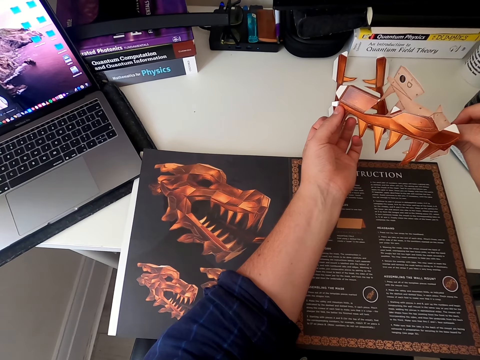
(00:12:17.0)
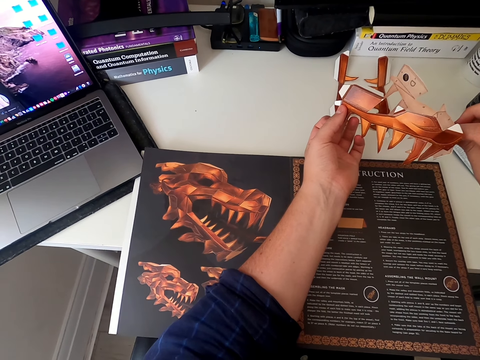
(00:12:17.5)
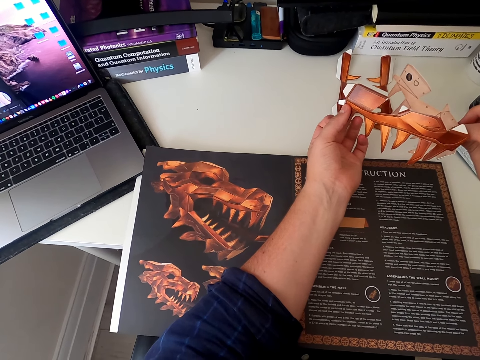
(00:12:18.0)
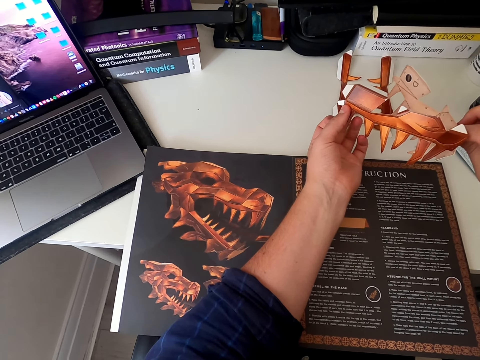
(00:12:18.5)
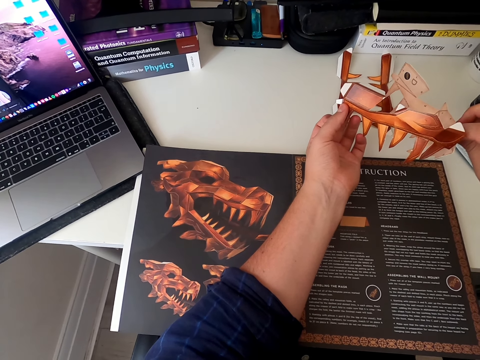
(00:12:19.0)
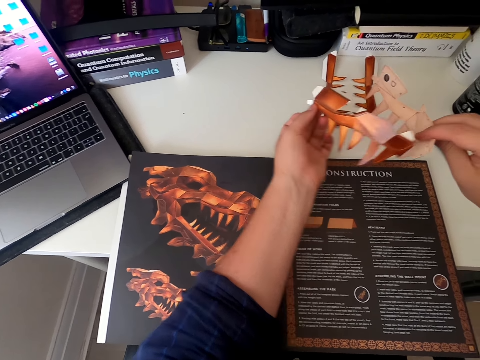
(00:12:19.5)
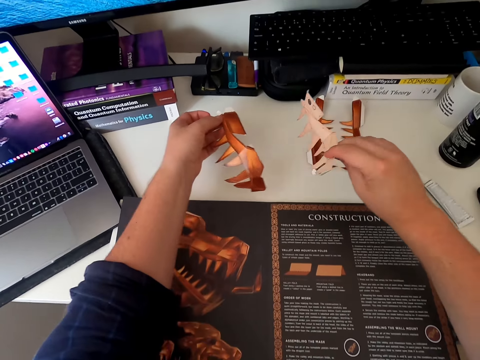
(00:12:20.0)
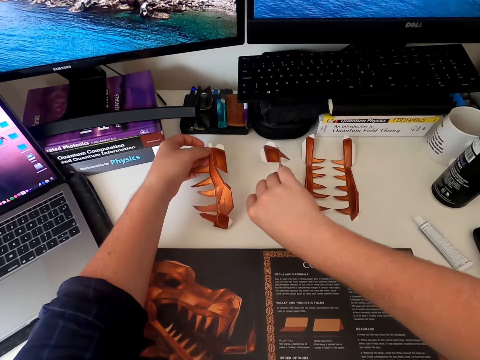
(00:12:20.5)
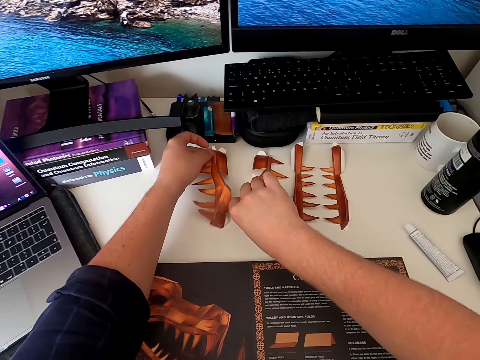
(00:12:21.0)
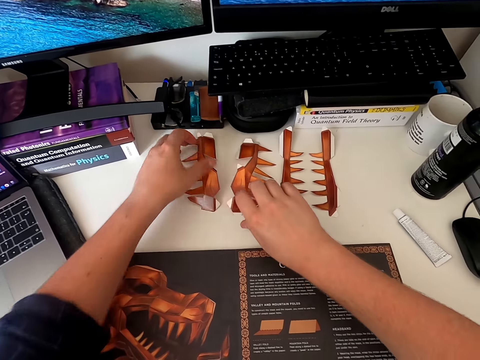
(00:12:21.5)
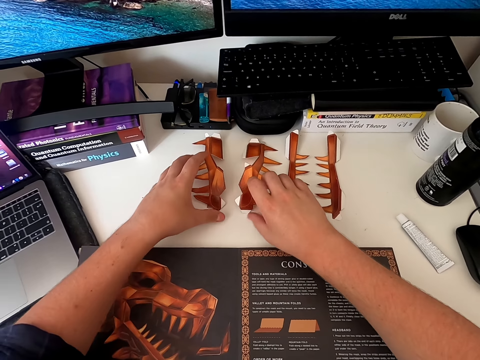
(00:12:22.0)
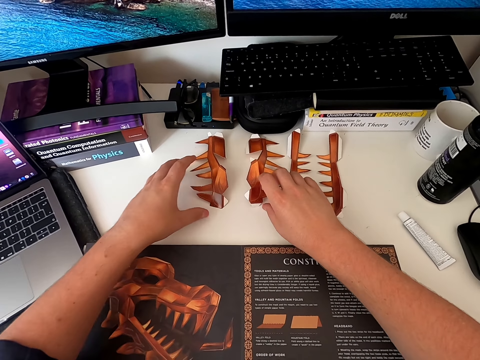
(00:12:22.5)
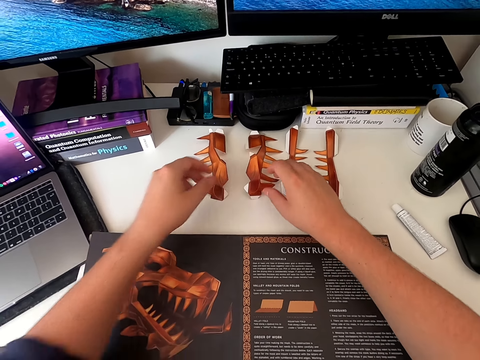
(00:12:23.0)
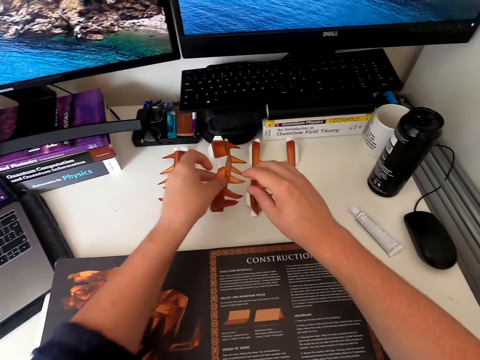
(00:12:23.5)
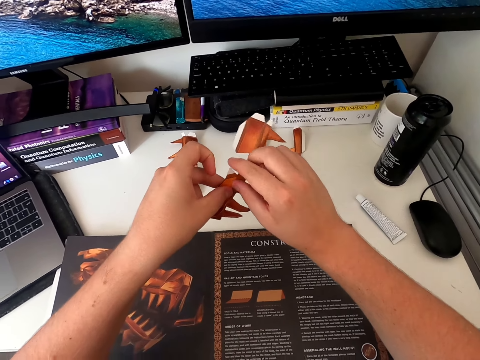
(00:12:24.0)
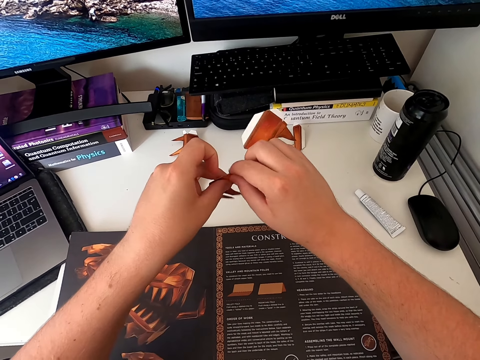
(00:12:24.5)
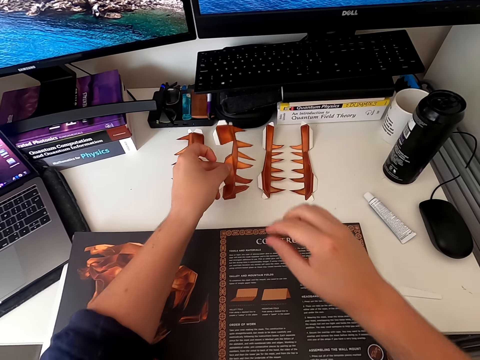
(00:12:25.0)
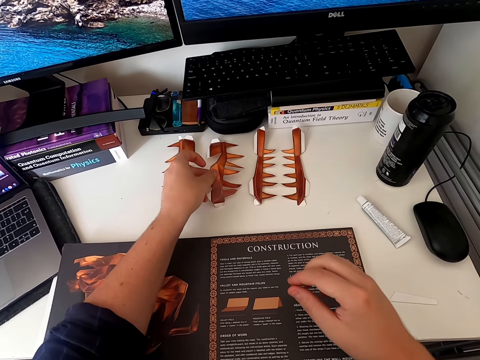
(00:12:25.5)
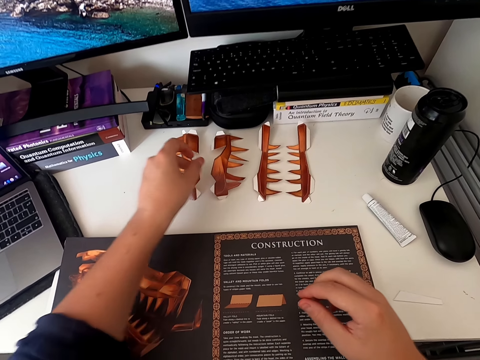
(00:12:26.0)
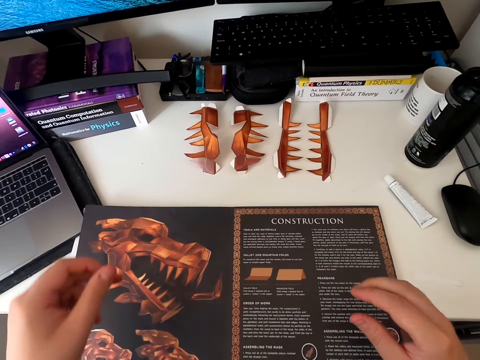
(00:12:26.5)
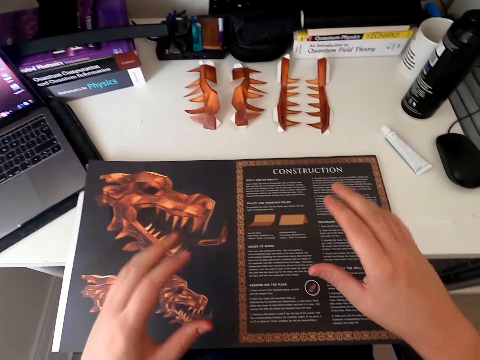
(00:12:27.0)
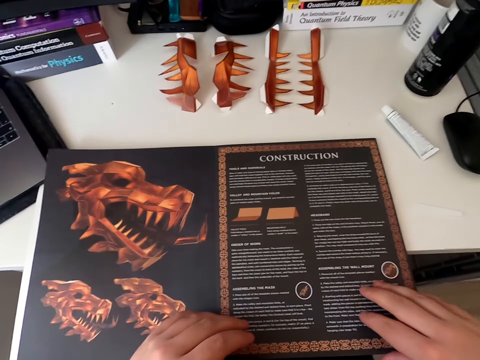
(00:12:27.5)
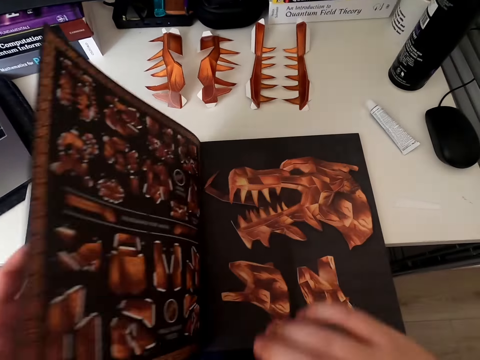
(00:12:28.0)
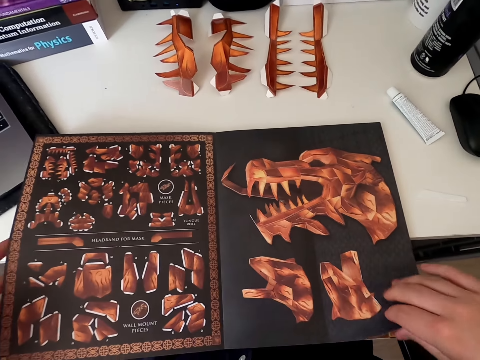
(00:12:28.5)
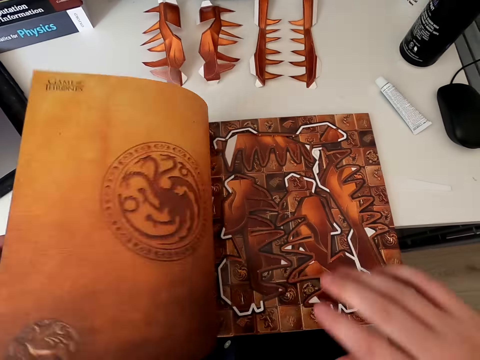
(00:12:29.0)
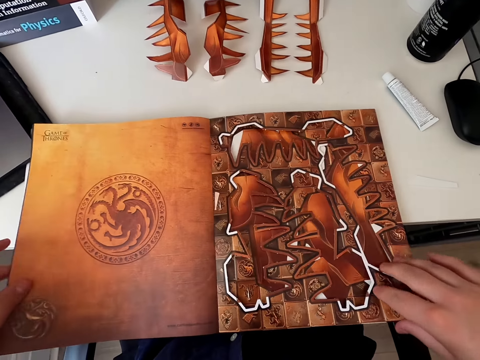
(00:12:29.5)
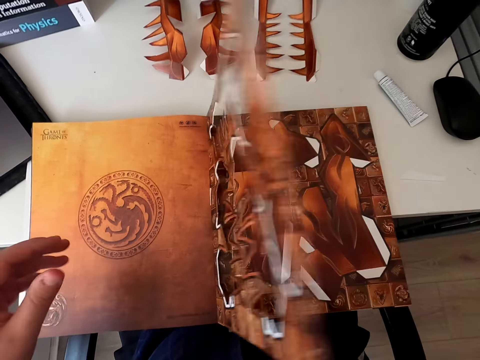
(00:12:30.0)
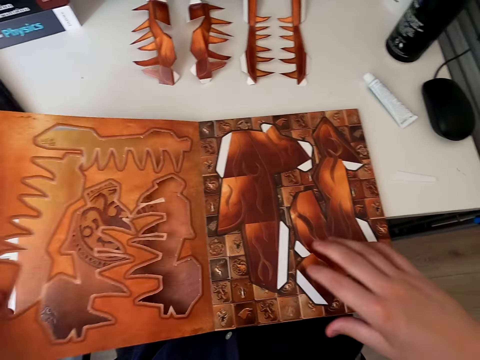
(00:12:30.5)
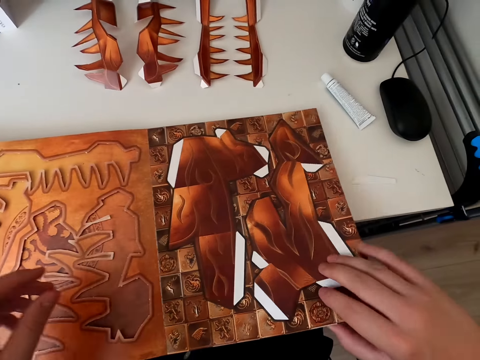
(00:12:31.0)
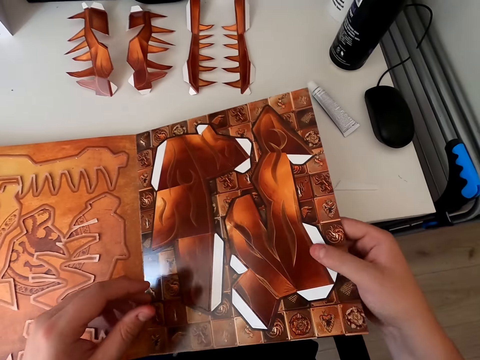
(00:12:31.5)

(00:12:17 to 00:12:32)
The camera wearer places the paper craft or board piece on the table. They touch the paper craft. They pick up the paper craft. They fold the board paper piece. They place the paper craft on the table. They move hands. They touch the paper craft book. They open the paper craft page. They do so again. They turn the paper craft page.

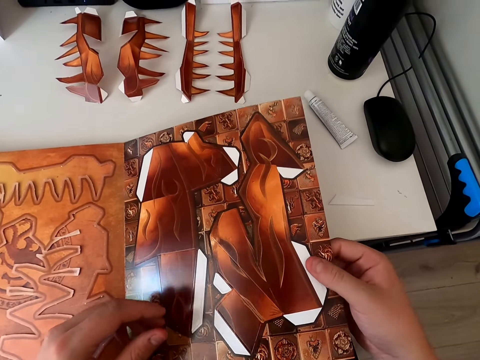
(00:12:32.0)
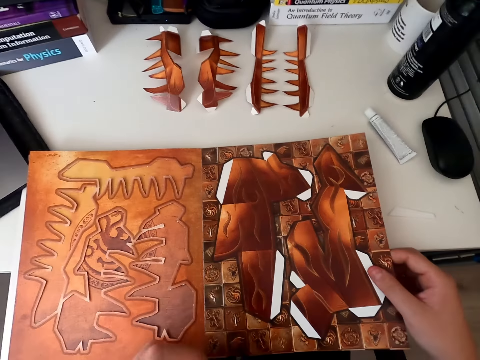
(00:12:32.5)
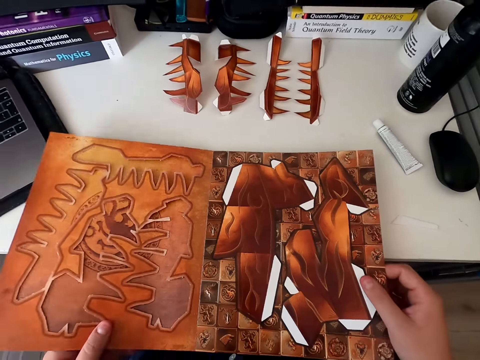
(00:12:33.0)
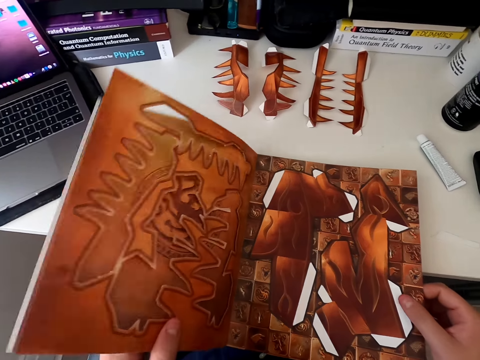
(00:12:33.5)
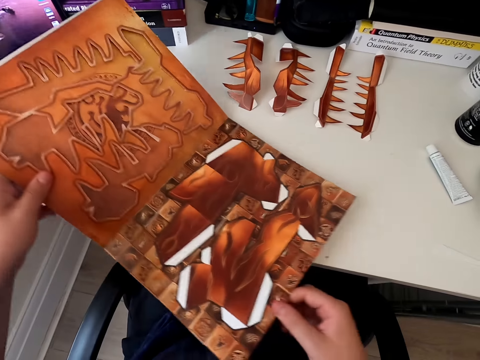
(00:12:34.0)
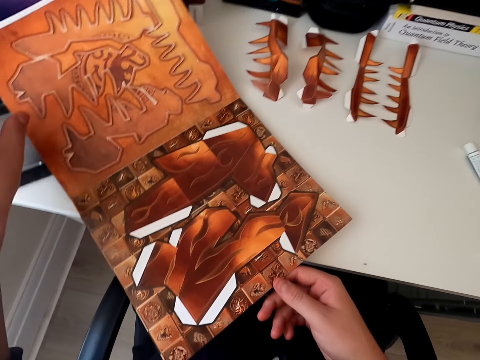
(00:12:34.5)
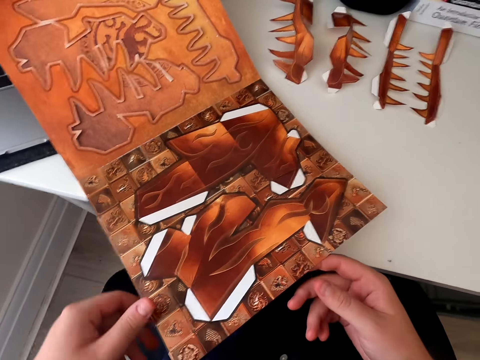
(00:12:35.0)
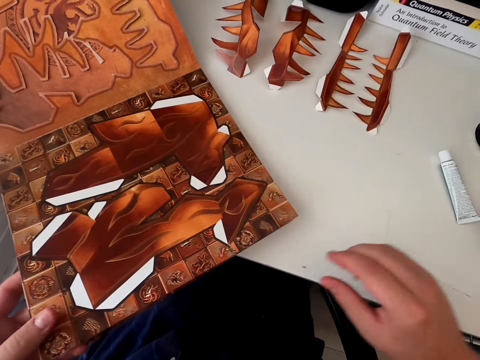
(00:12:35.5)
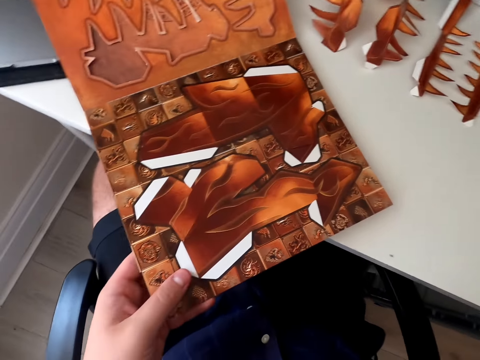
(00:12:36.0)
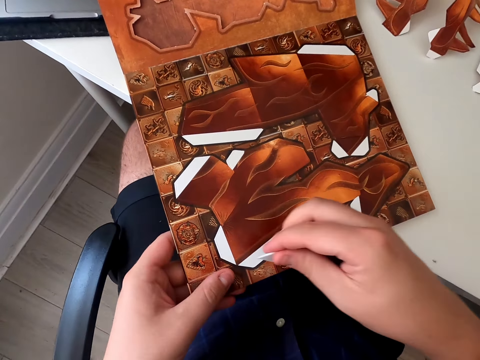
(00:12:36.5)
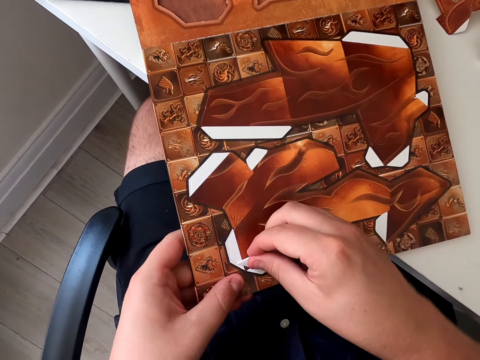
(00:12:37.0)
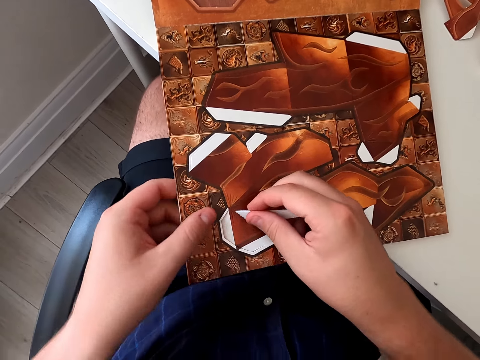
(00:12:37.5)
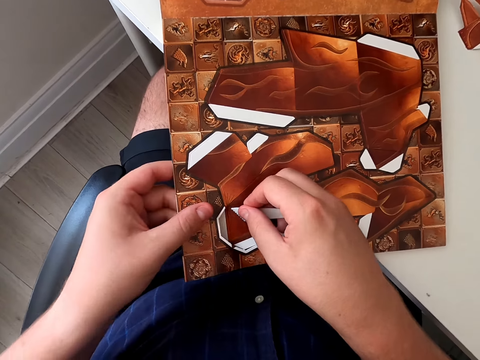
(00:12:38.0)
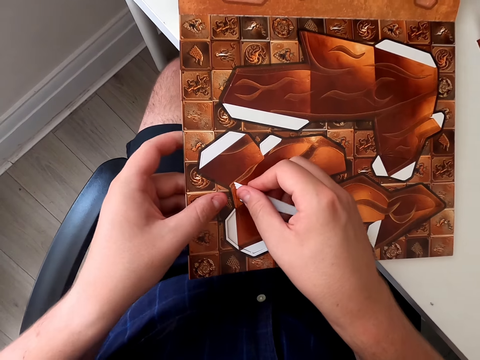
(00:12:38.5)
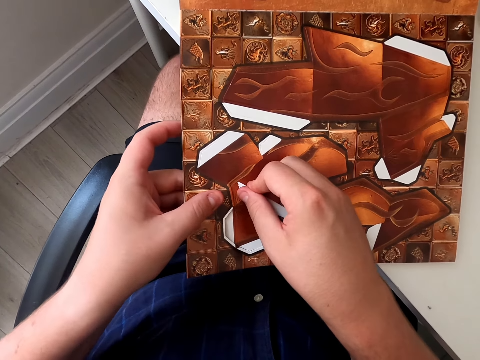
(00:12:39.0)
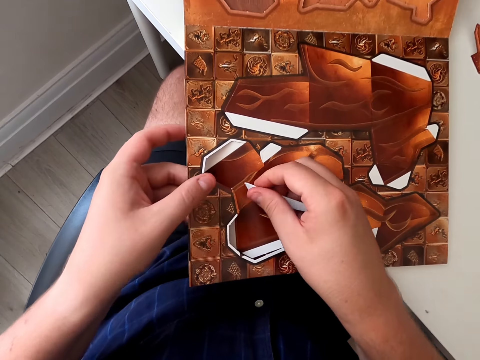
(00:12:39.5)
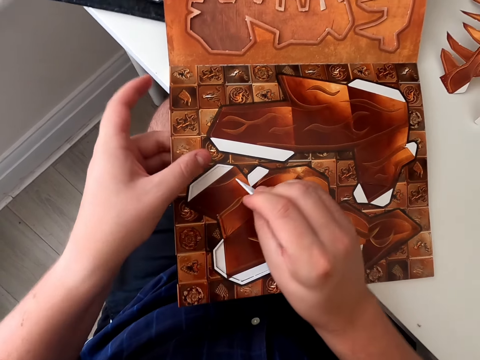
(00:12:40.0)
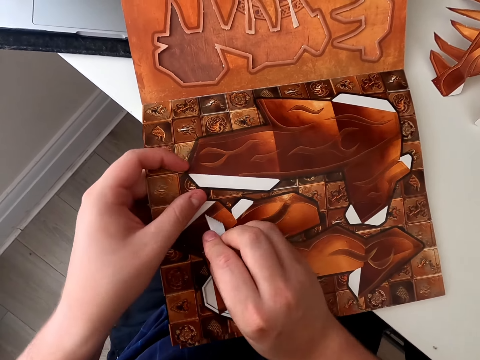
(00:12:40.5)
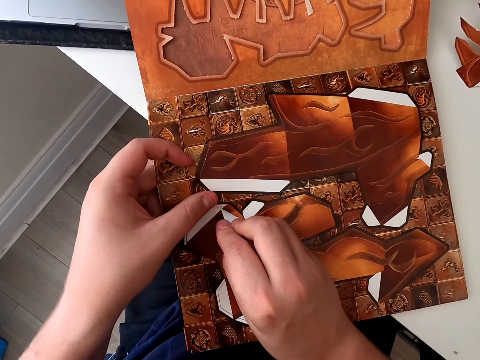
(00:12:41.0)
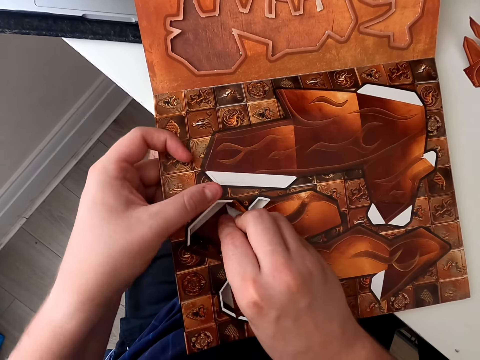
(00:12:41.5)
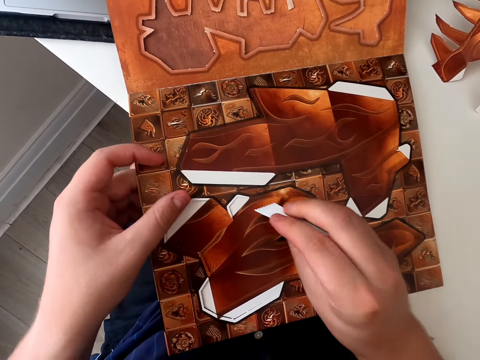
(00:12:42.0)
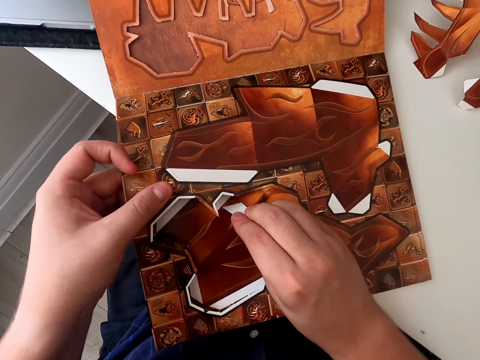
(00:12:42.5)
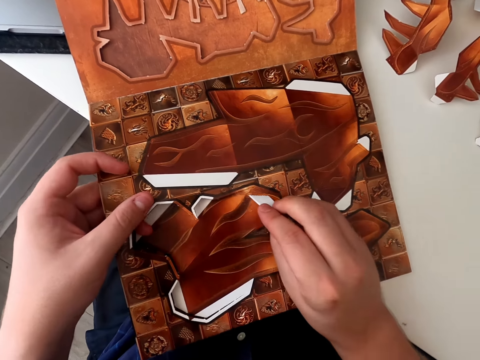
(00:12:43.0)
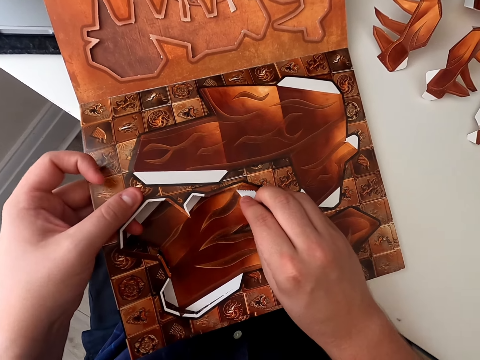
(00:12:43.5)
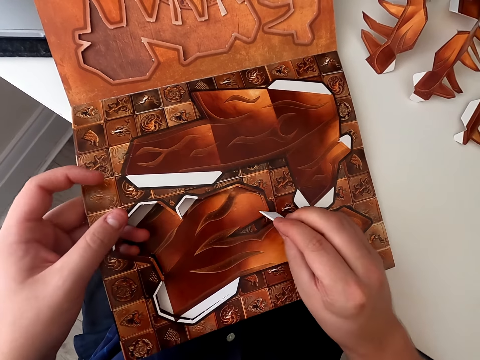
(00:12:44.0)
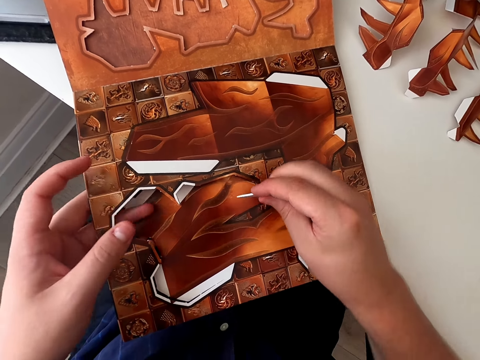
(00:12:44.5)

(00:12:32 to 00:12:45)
The camera wearer stares at the paper craft. They move the paper craft book. They stare at the paper craft and pick up the razor blade or piece of plastic. They cut the piece of board paper with the plastic piece. They cut the paper craft page and hold the paper craft book.
